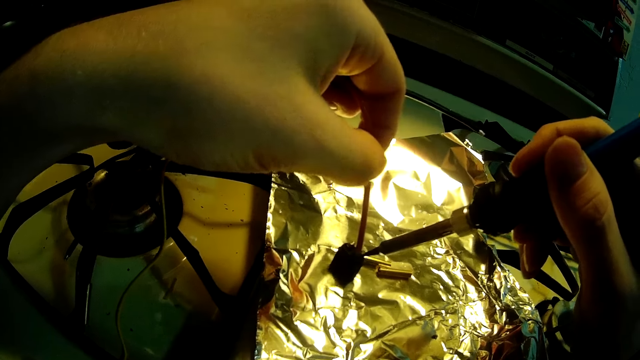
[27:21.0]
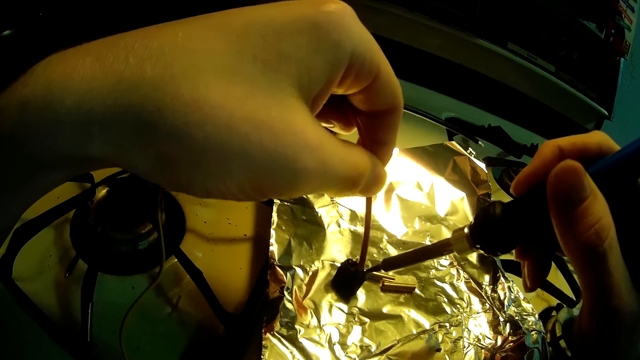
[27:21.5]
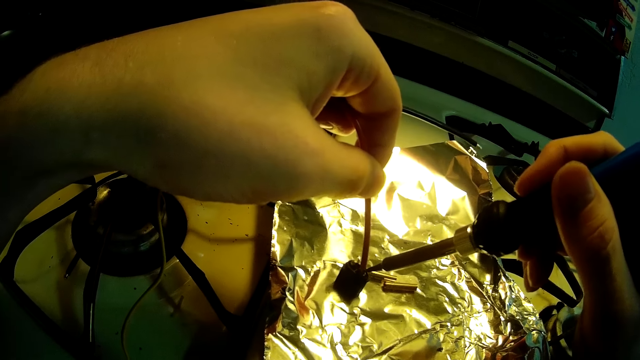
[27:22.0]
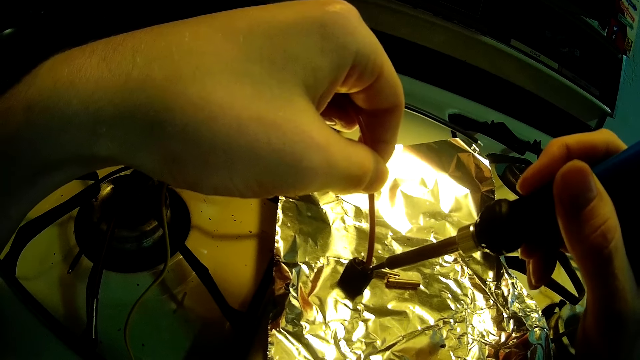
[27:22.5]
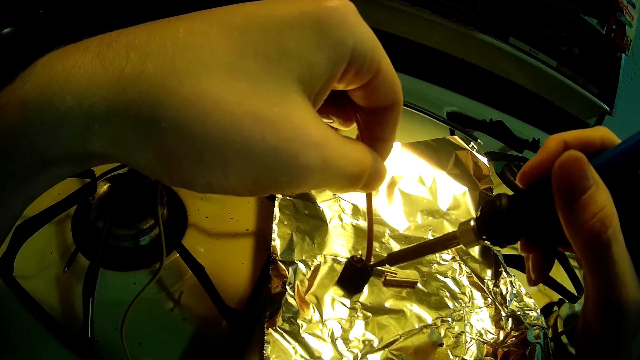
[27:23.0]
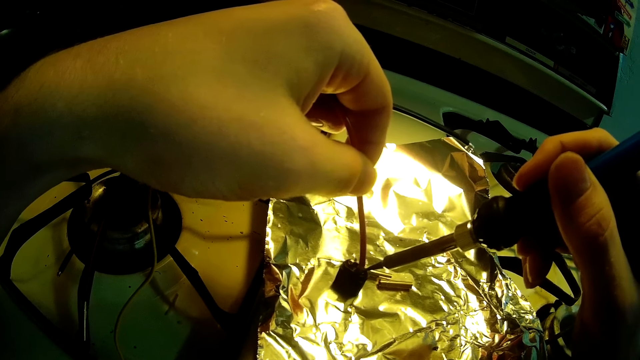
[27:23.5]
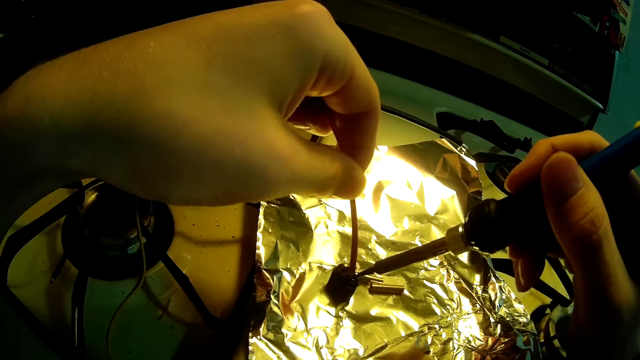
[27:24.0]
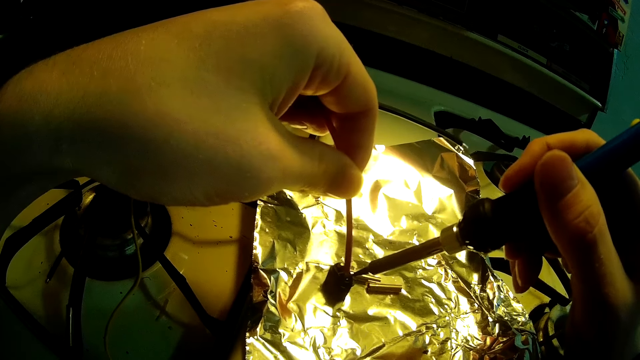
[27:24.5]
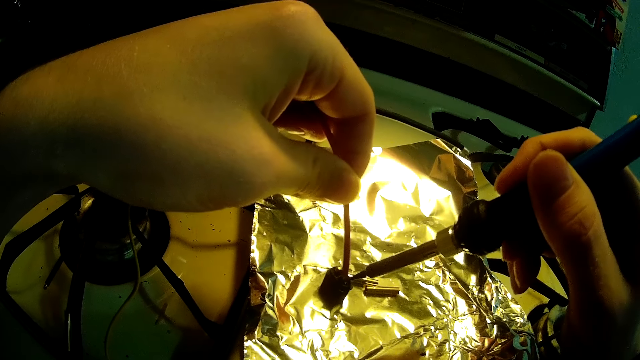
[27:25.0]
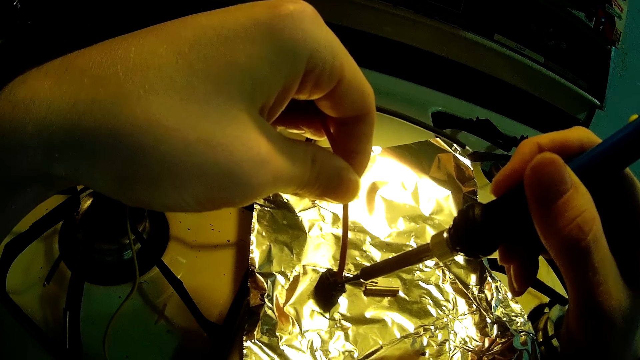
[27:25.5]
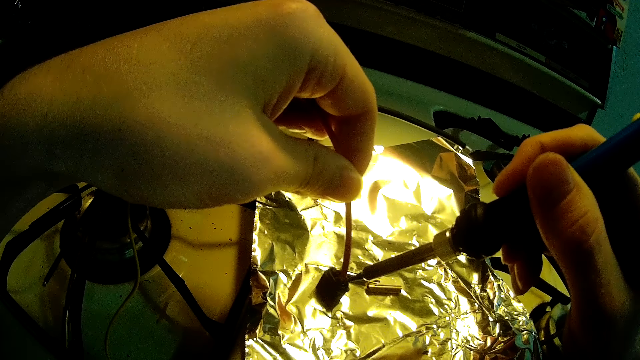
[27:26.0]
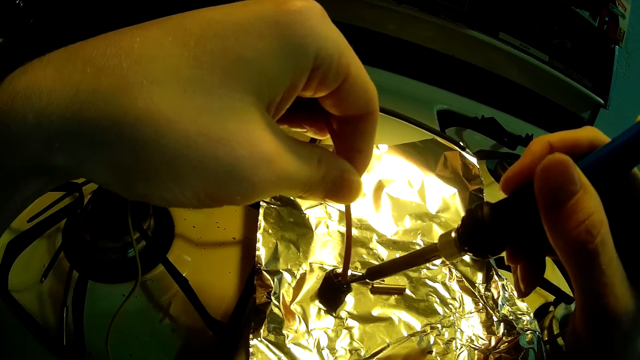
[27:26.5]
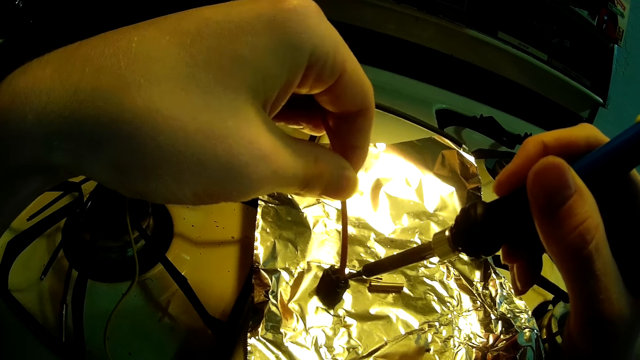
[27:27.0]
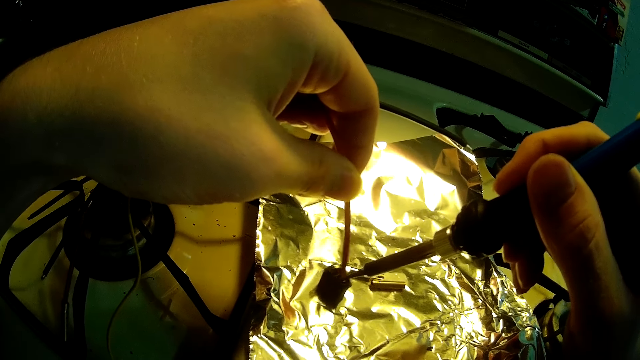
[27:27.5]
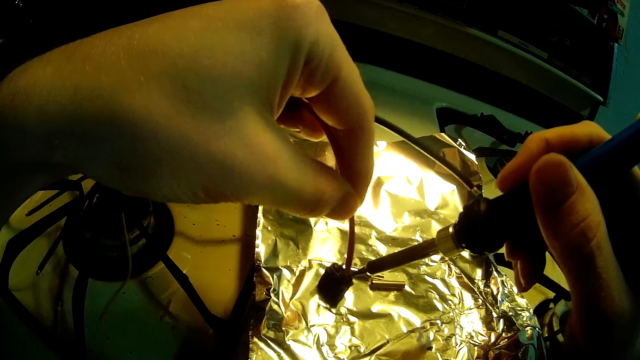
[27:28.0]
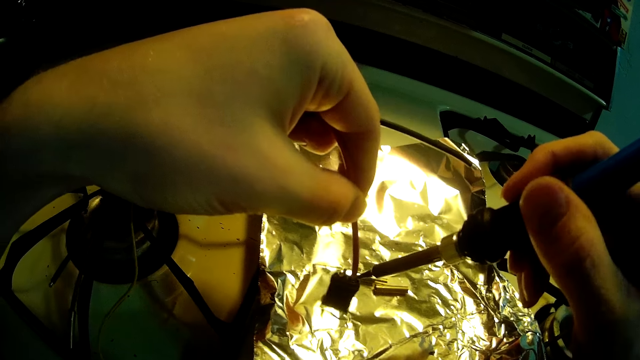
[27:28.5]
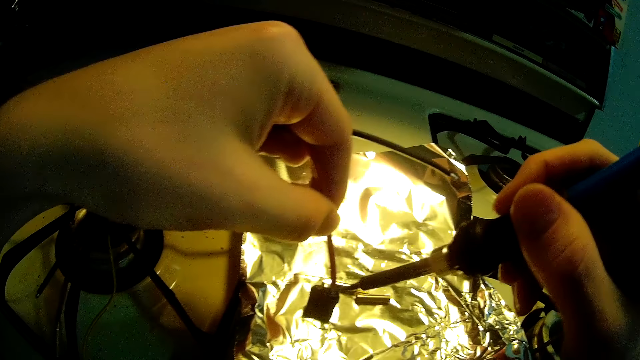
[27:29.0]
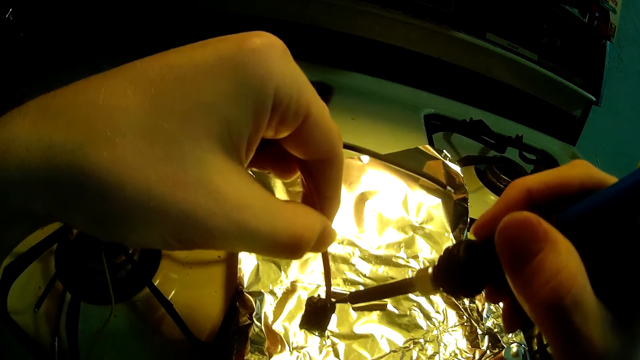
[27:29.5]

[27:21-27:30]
The camera wearer presses something with a soldering iron.

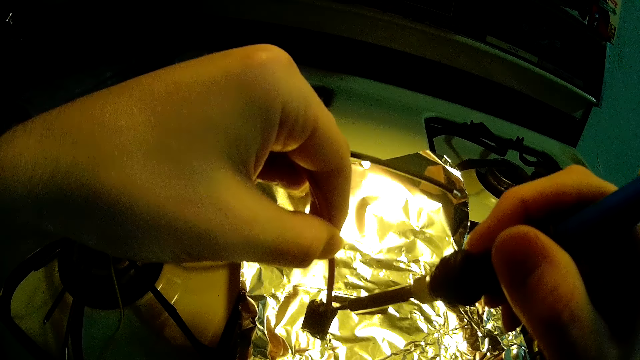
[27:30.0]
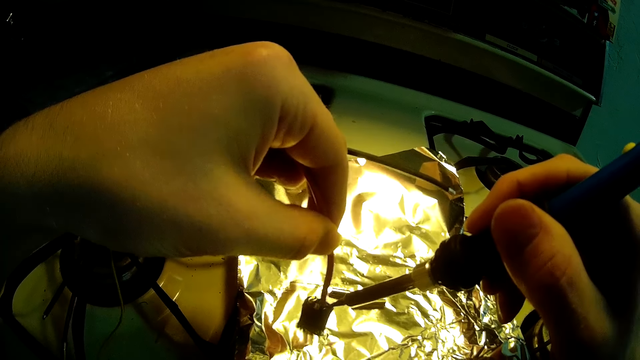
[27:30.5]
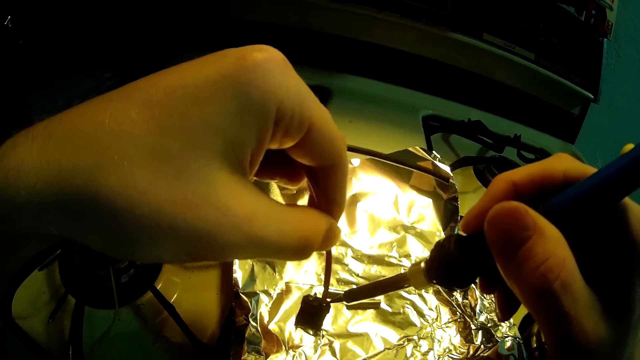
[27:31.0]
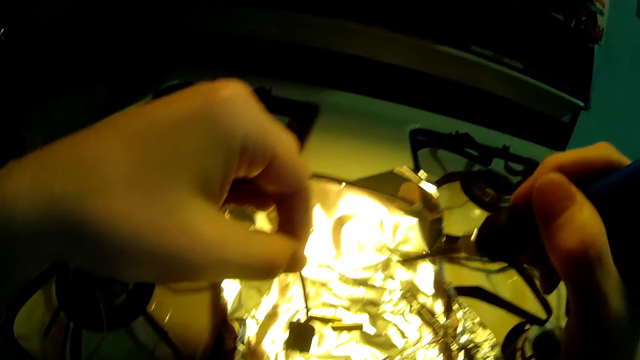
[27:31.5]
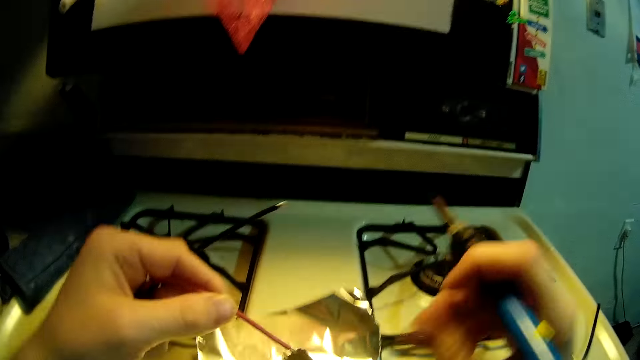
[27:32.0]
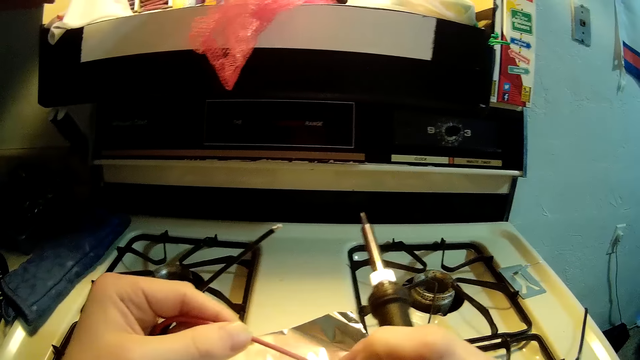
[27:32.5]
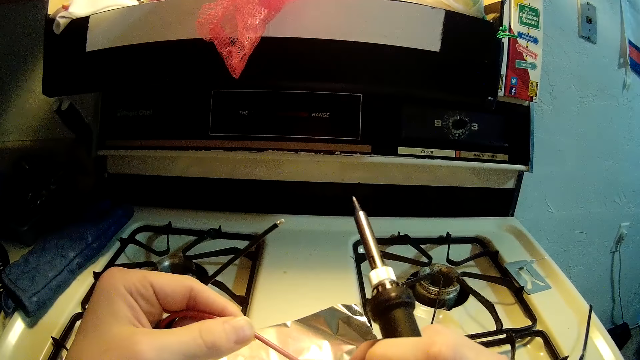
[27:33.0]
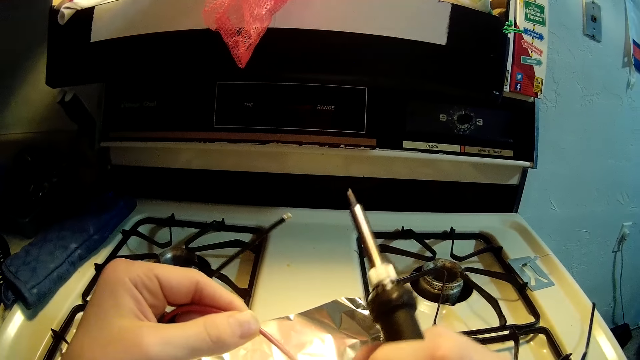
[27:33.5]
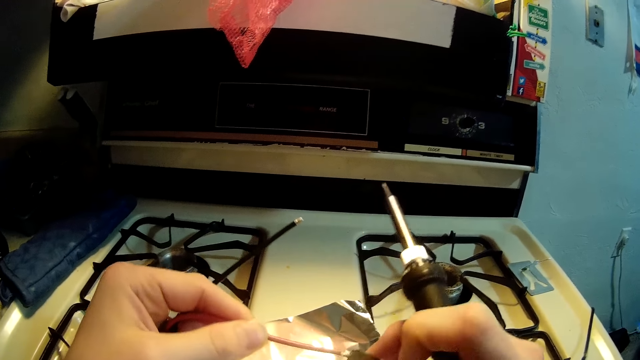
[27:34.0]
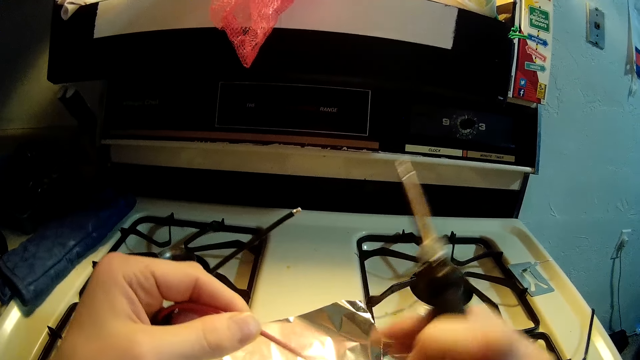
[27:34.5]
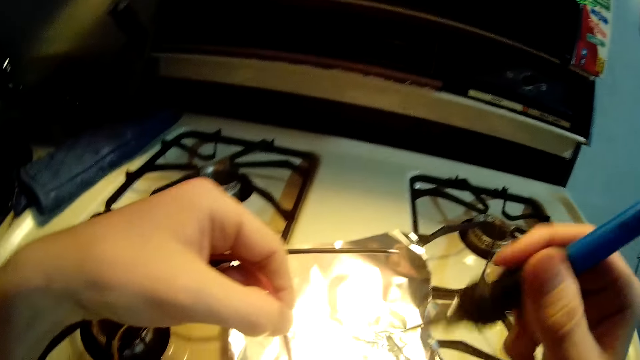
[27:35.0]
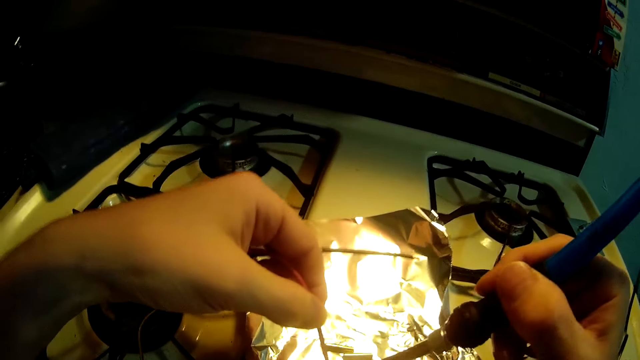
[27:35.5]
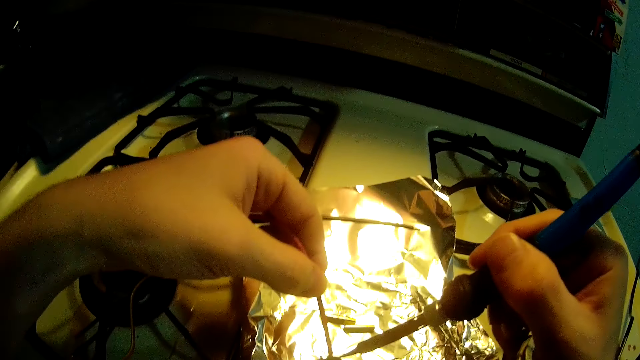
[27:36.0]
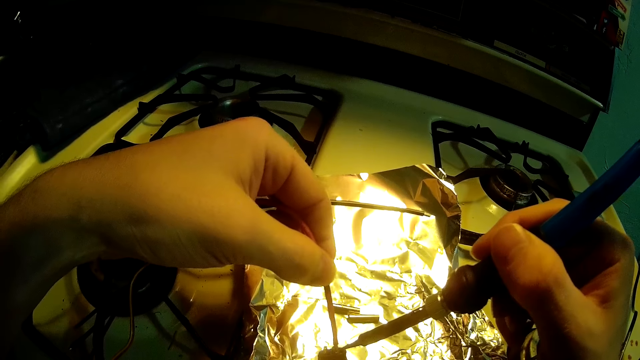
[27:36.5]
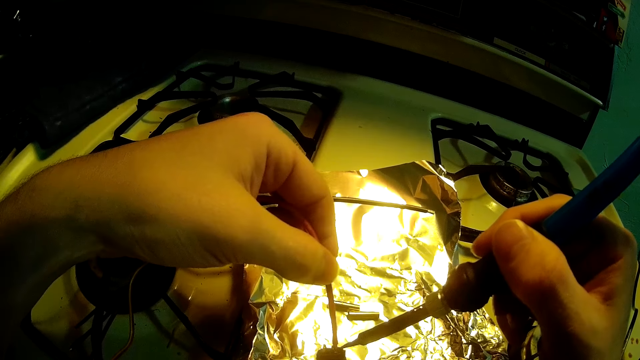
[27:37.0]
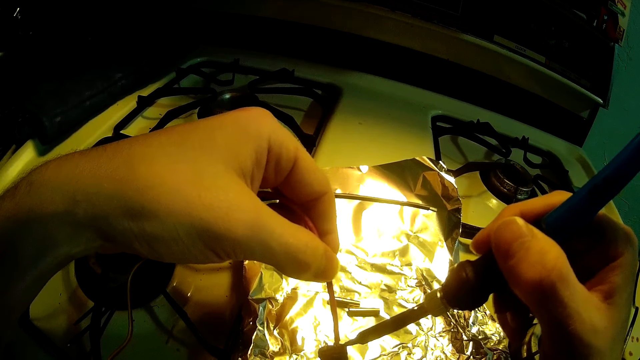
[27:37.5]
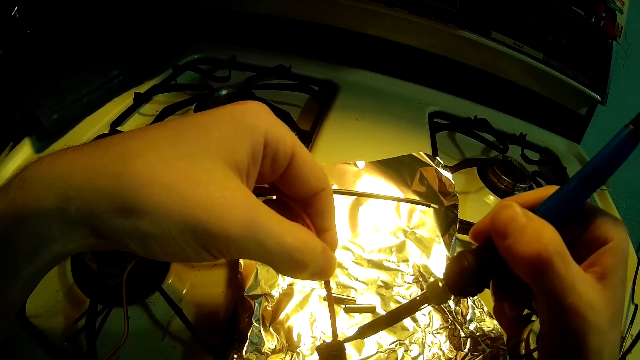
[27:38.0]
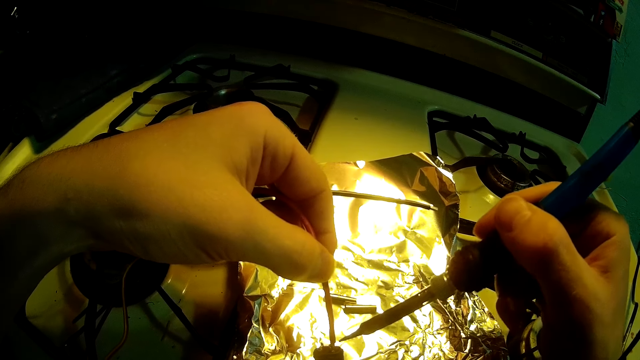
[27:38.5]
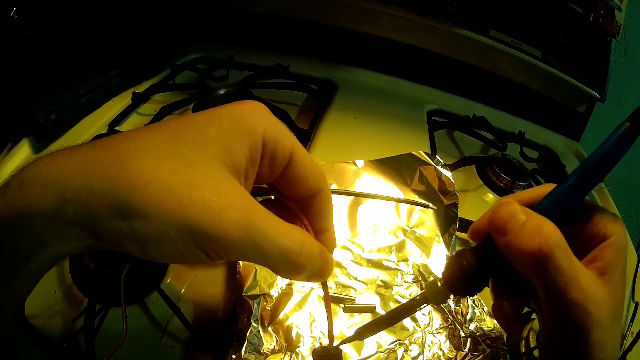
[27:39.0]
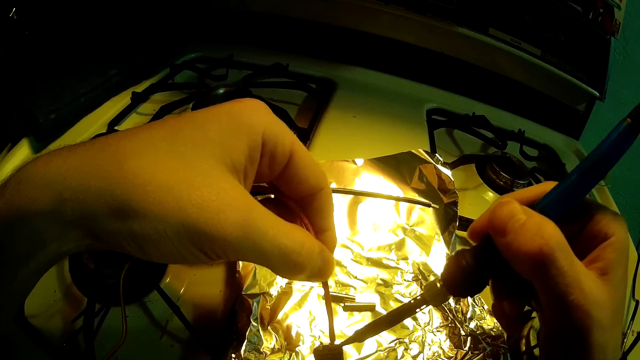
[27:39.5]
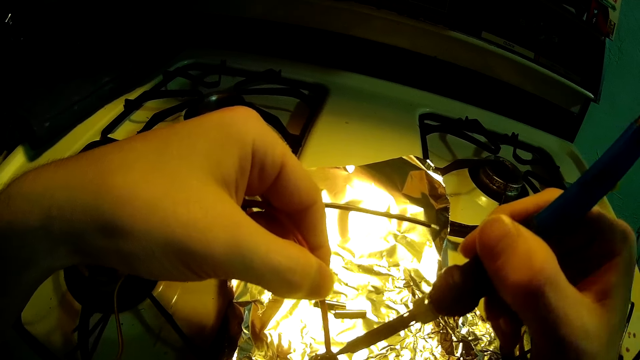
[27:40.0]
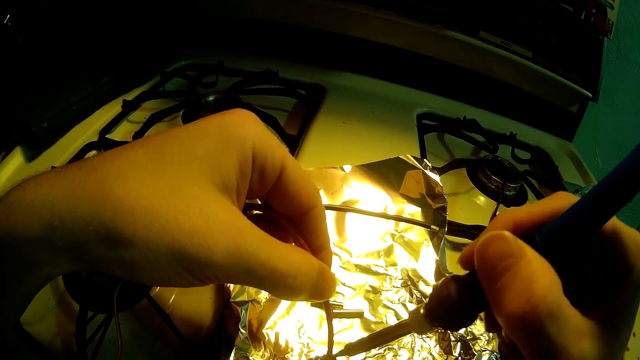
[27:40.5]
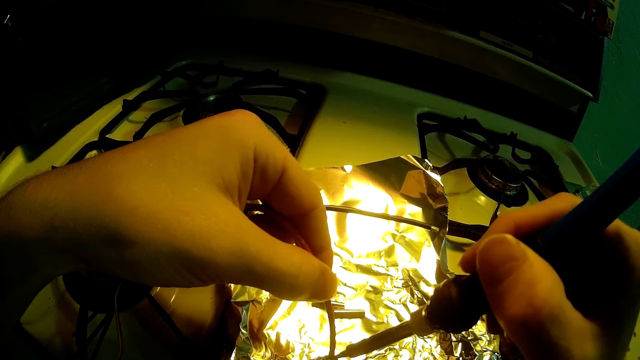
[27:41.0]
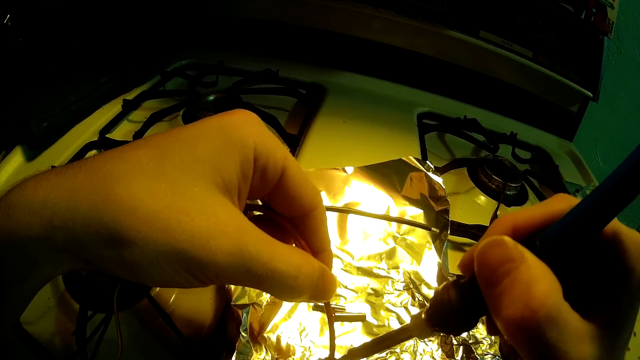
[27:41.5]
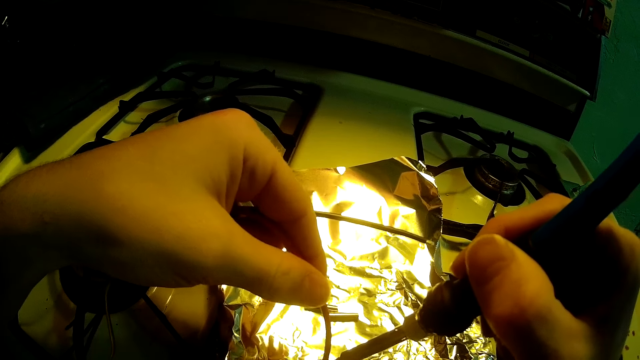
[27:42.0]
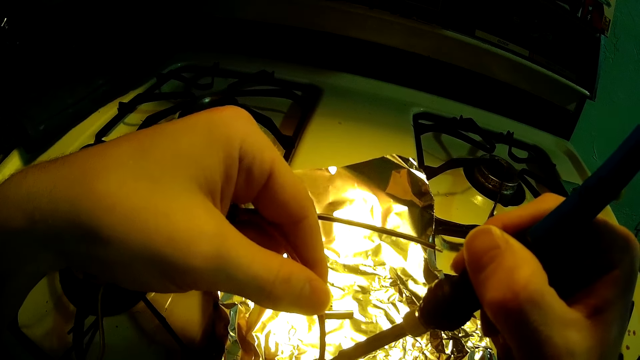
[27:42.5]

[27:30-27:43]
The camera wearer removes the soldering iron from the fuse. He raises the fuse with the led wire with his left hand. He moves his head. He adjusts the fuse with his right hand. He touches a cable. He drops the fuse on a foil sheet on a gas cooker. He places the cable on a surface. He solders the fuse with the soldering iron with his right hand. He connects the cable to something.
